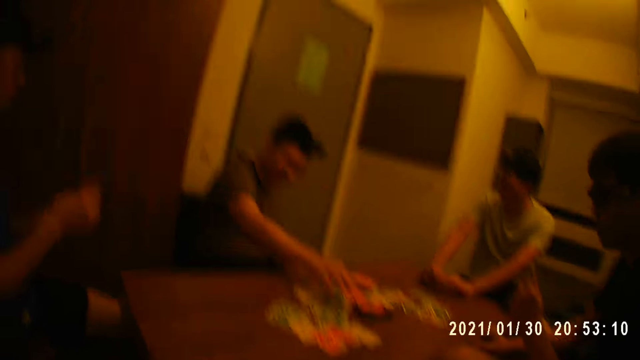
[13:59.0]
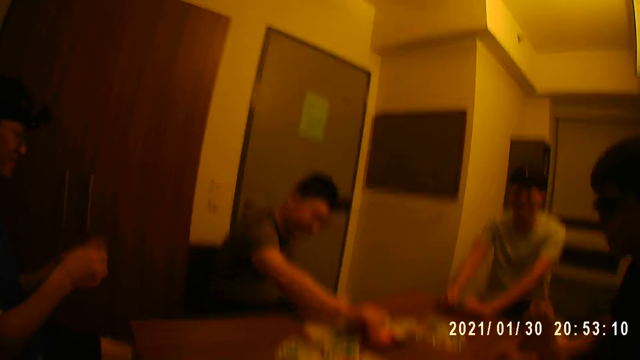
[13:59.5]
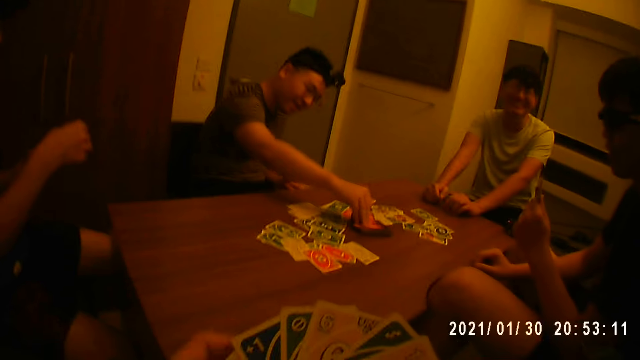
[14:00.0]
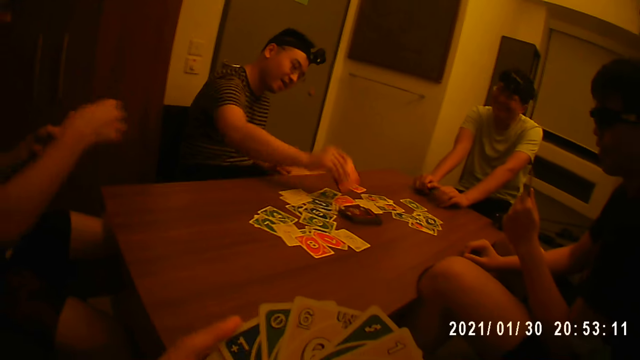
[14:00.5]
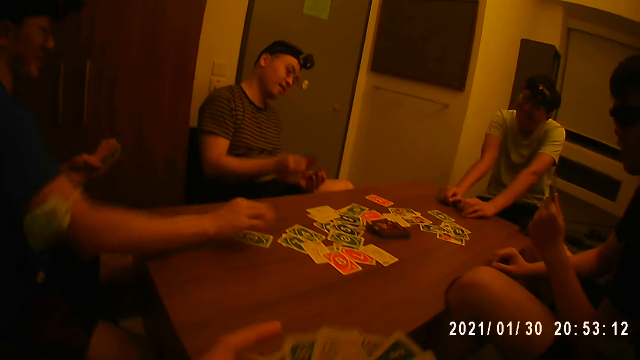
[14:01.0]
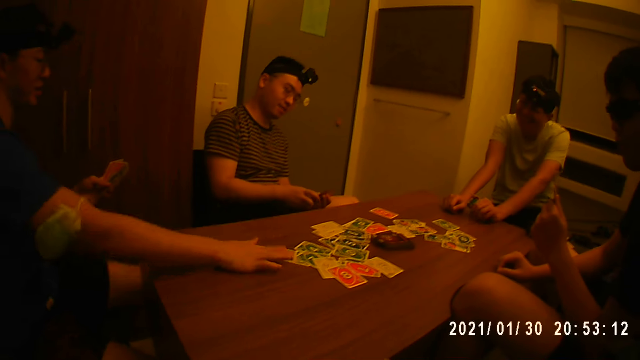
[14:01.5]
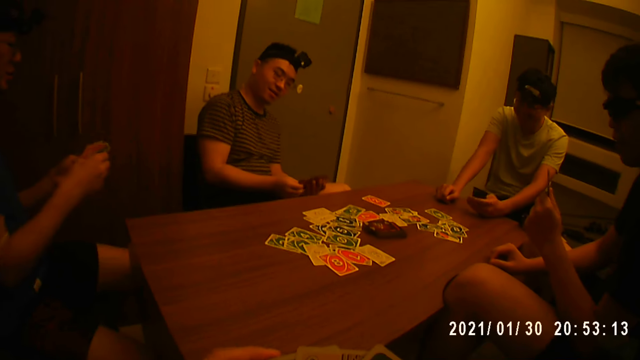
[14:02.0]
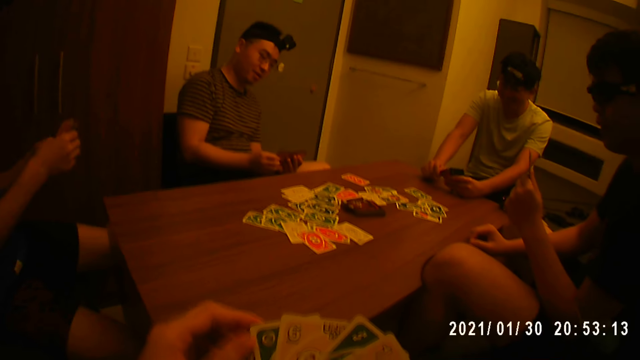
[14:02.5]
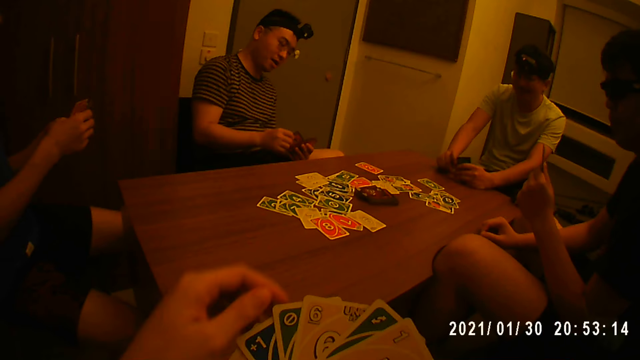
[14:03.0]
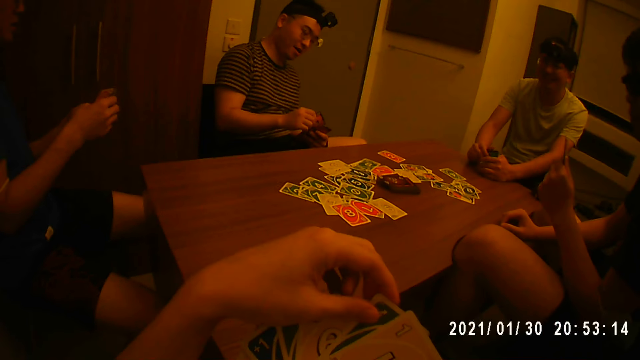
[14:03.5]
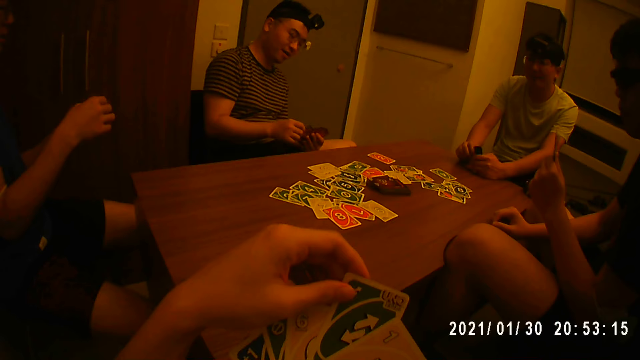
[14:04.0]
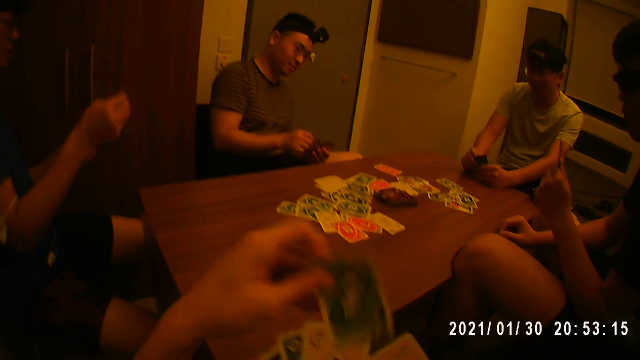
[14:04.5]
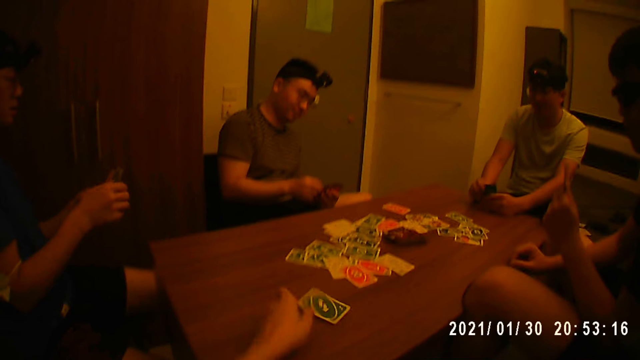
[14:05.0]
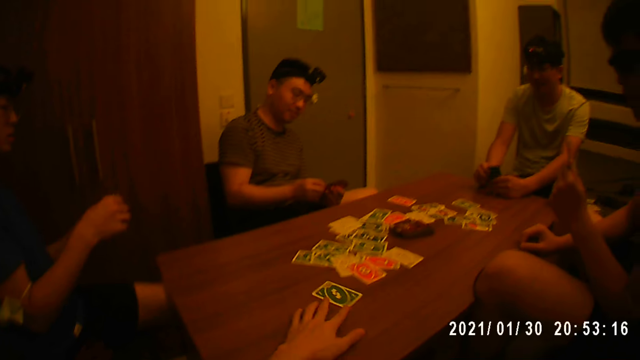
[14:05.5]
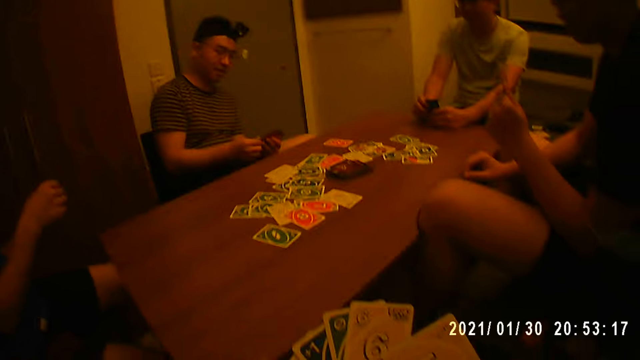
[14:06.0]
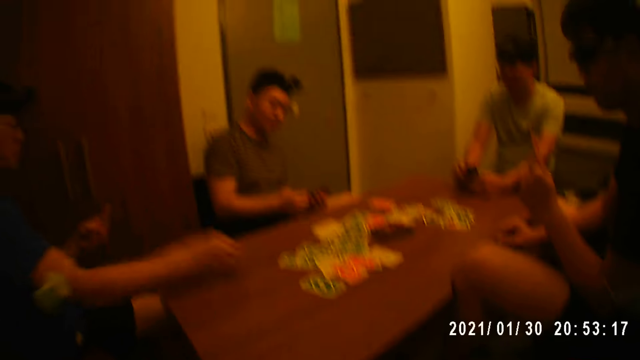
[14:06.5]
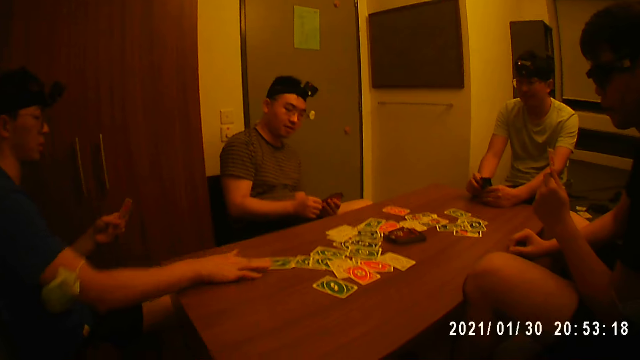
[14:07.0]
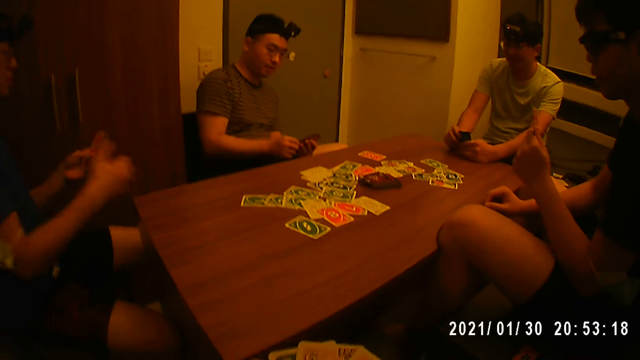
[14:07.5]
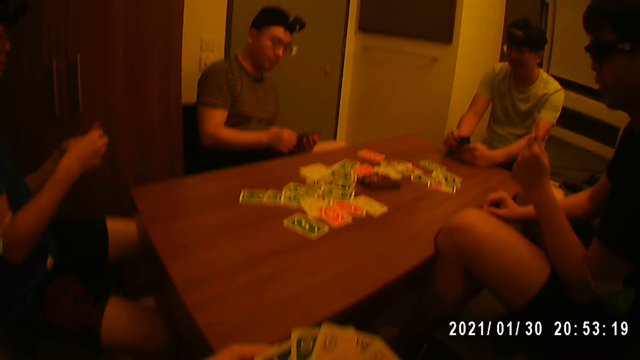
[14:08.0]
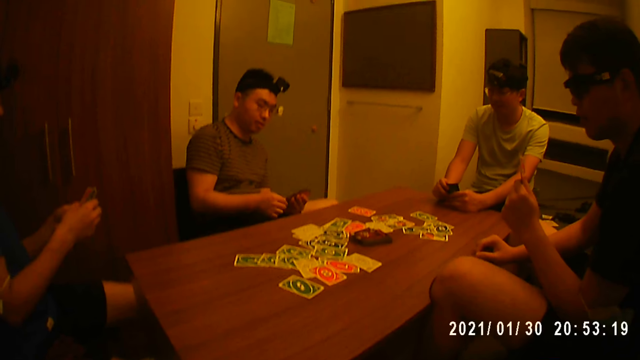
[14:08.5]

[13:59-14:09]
A man picks a card from the stack of cards on the table with his right hand. Another man places a card on the table with his right hand. The camera wearer places a card on the table with his right hand. The other man places a card on the table with his right hand.

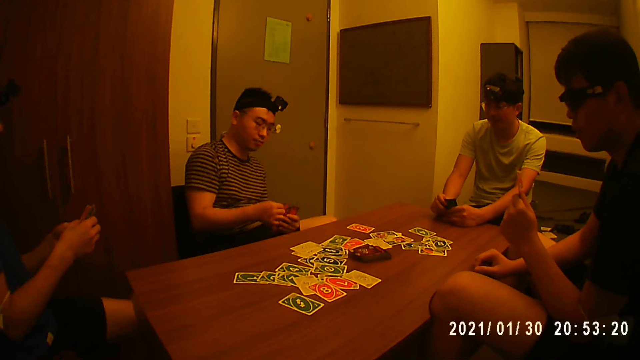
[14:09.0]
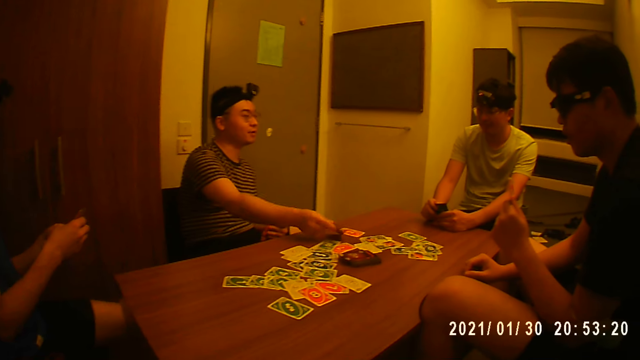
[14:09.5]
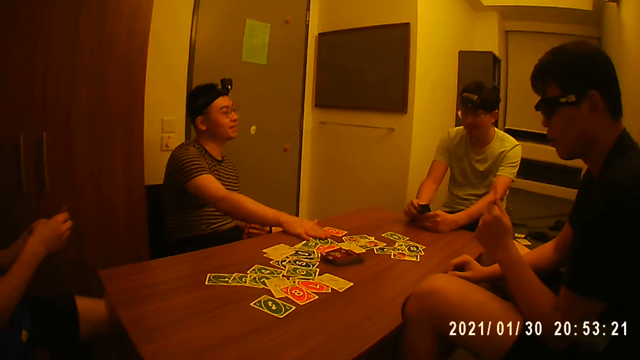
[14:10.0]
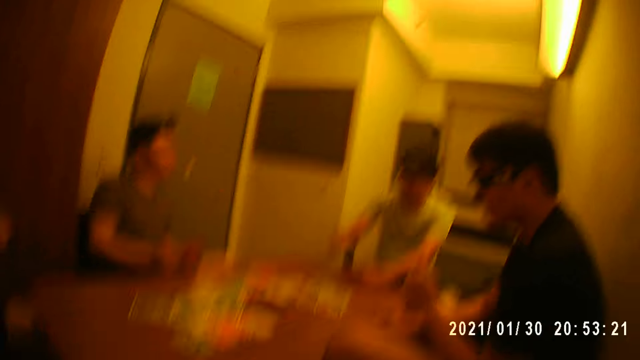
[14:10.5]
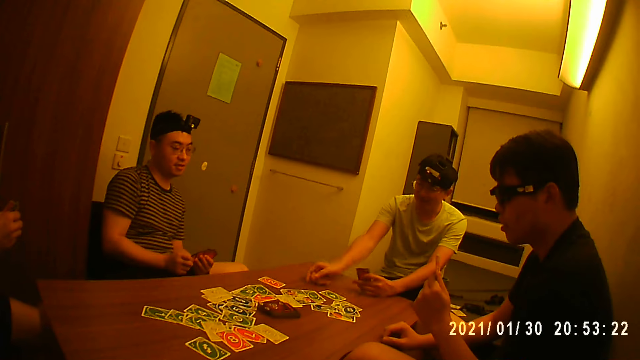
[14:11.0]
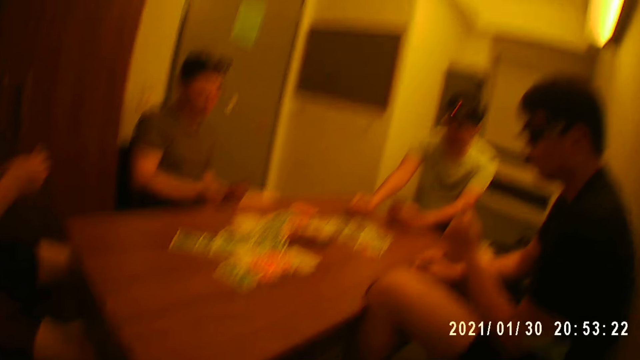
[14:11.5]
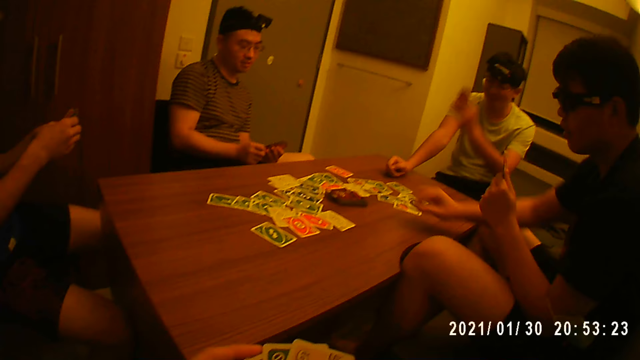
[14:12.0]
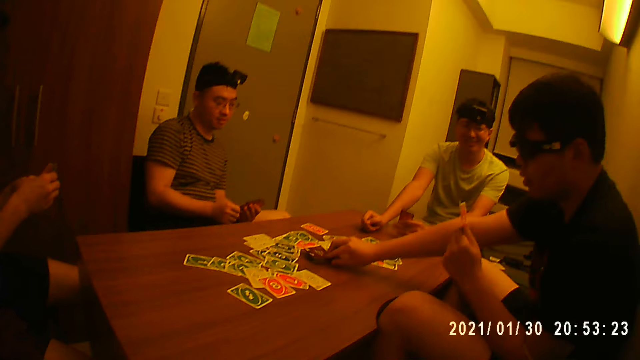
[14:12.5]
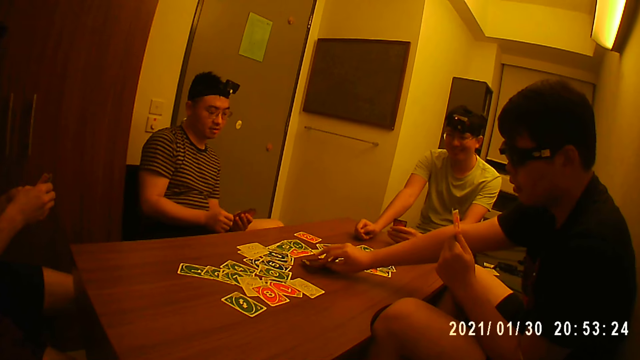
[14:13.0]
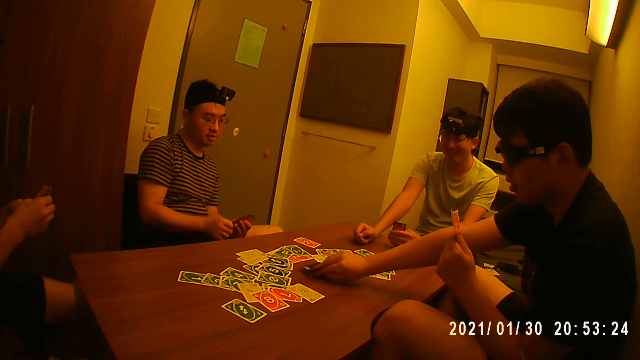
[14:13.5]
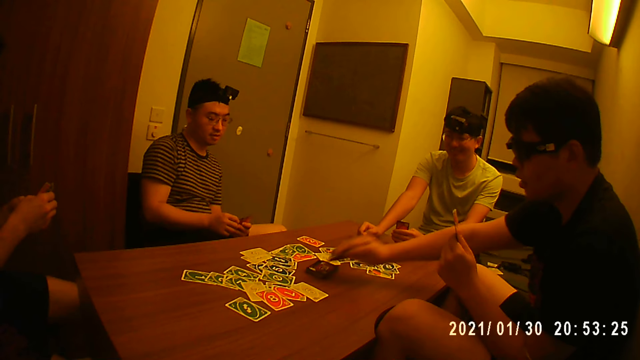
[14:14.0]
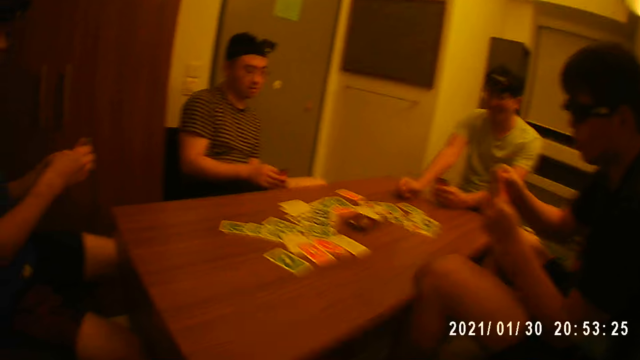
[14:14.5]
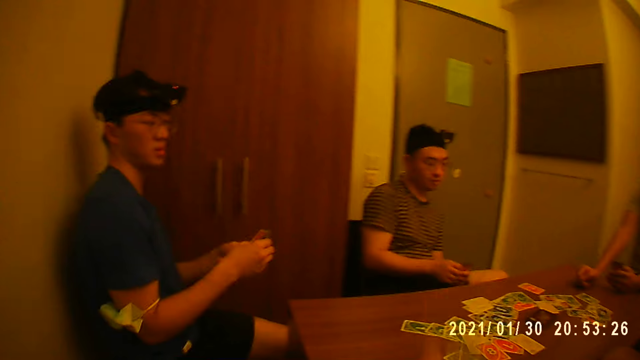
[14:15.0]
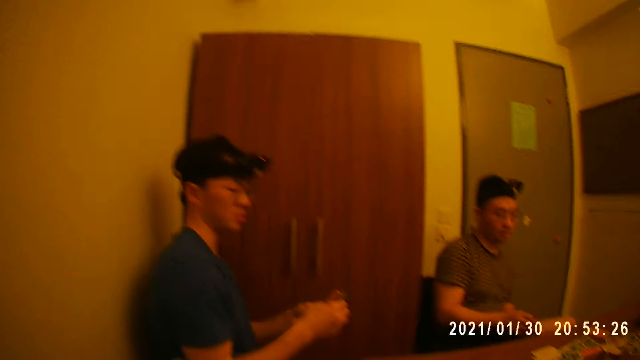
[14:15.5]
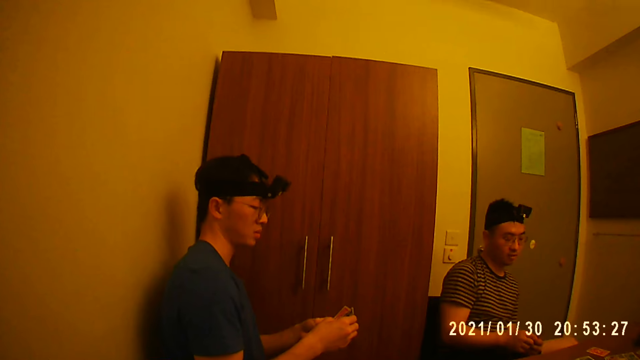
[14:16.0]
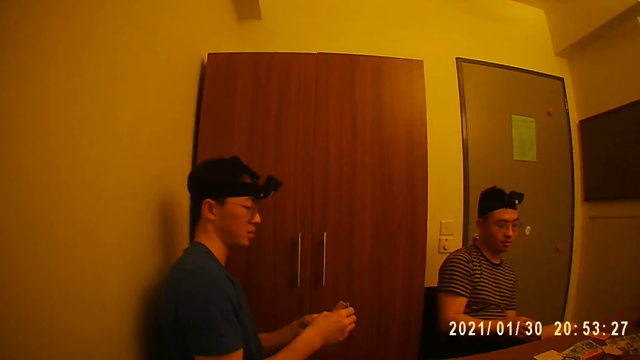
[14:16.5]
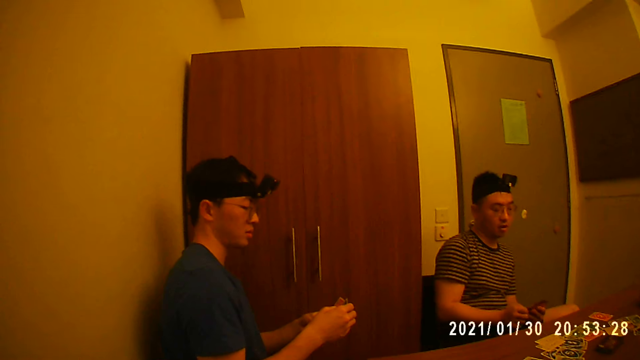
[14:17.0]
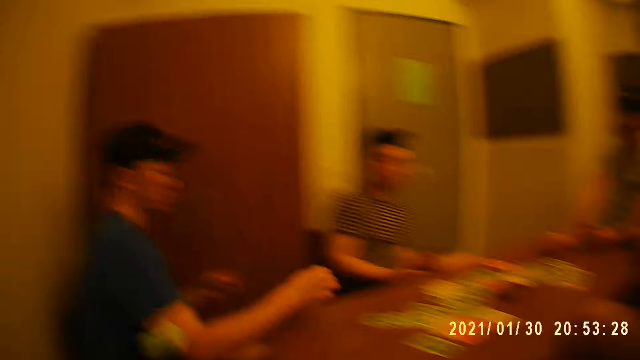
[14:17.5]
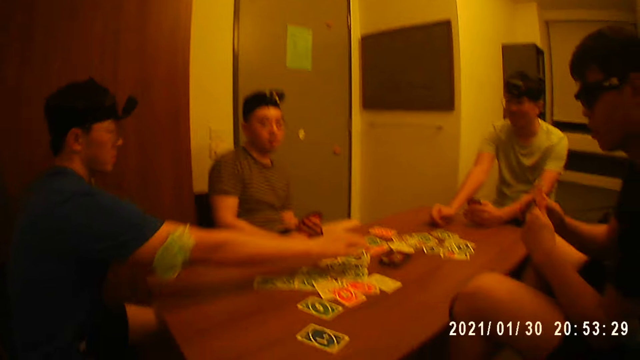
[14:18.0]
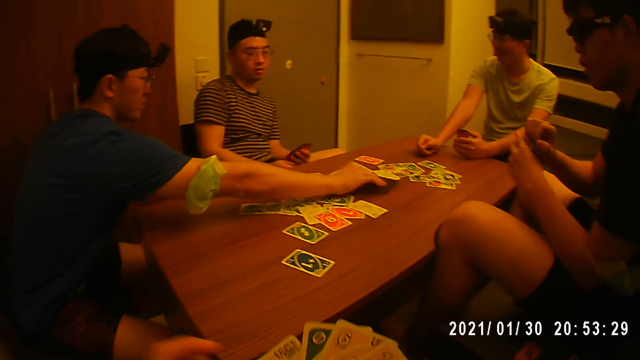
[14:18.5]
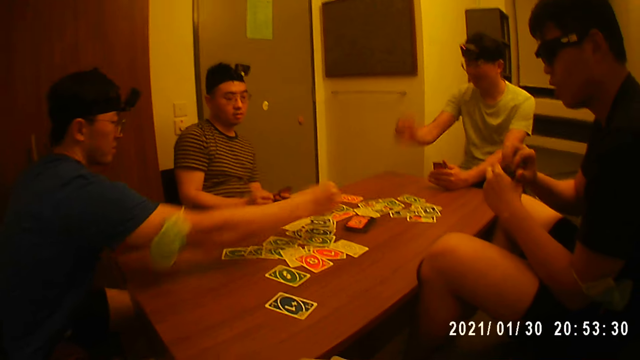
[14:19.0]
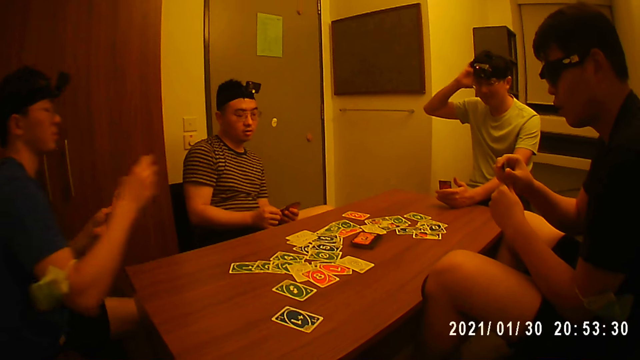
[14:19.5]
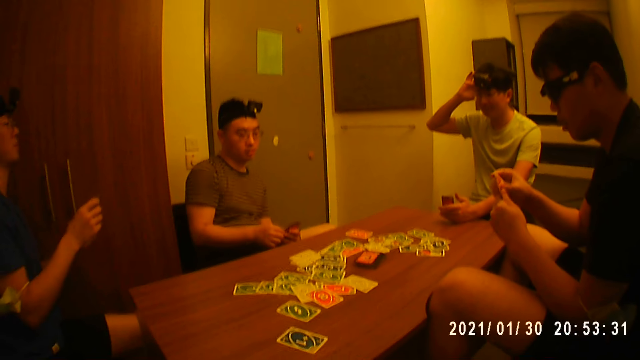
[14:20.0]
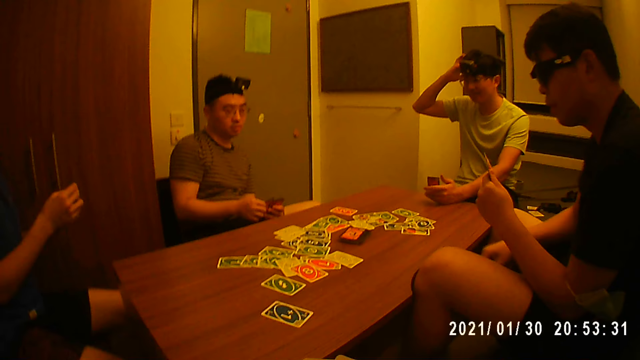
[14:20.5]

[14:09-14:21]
A man places a card on the table with his right hand. Another man places a card on the table with his right hand. Another man picks a card from the stack of cards on the table with his right hand. The camera wearer places a card on the table with his right hand. Another man picks a card from the stack of cards on the table with his right hand.
